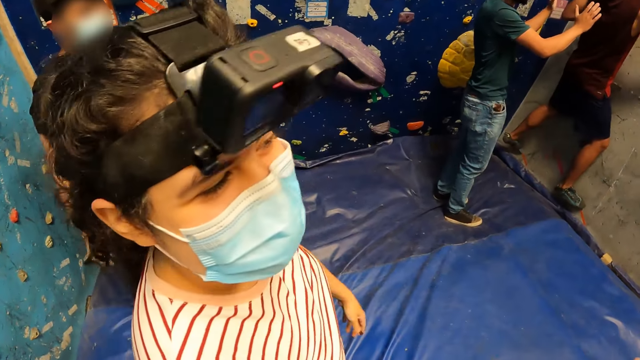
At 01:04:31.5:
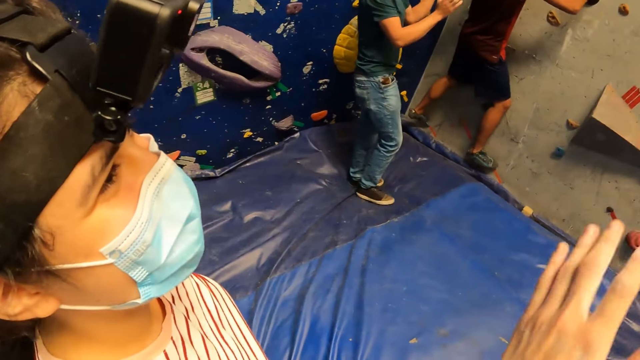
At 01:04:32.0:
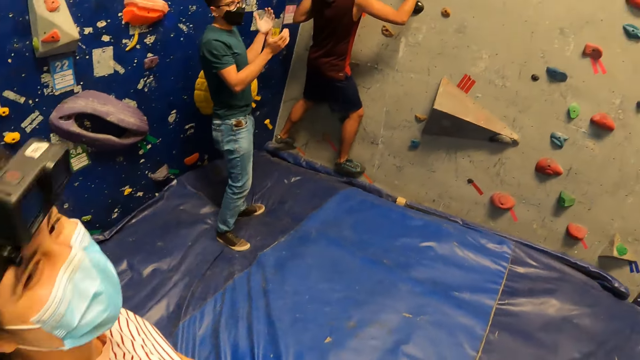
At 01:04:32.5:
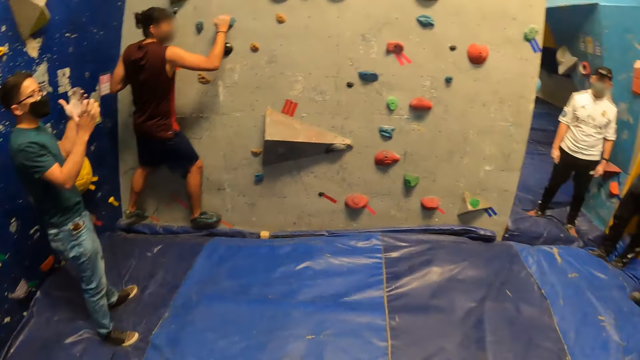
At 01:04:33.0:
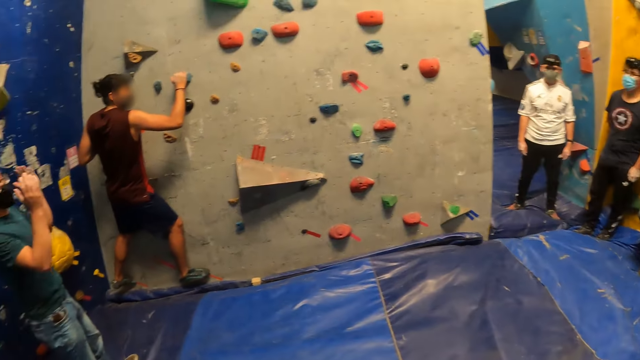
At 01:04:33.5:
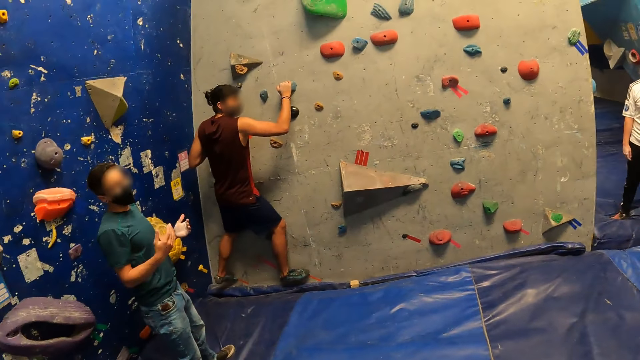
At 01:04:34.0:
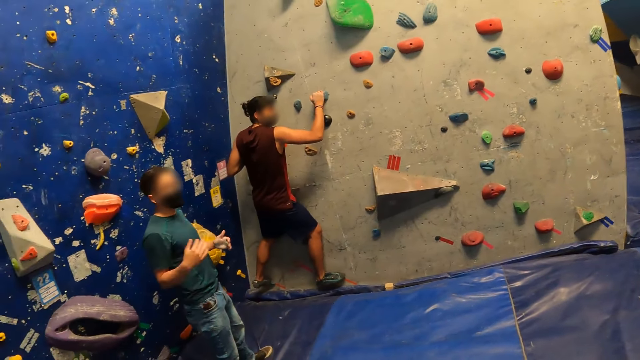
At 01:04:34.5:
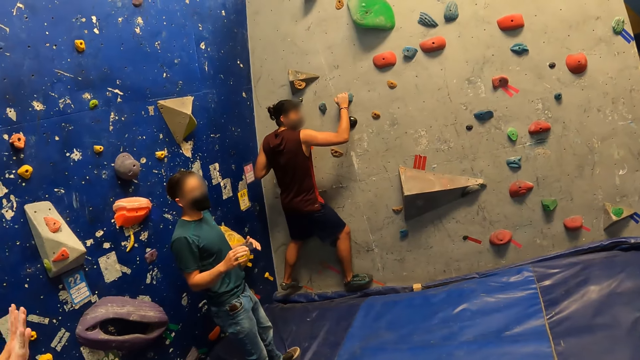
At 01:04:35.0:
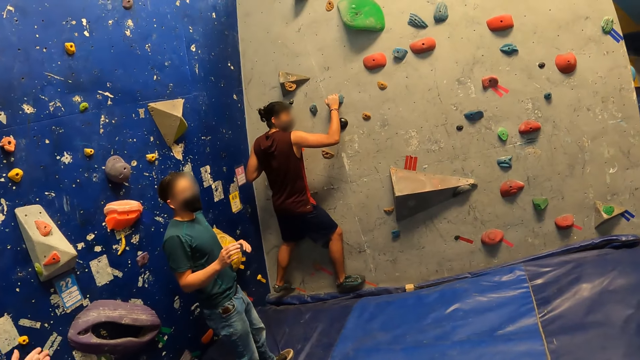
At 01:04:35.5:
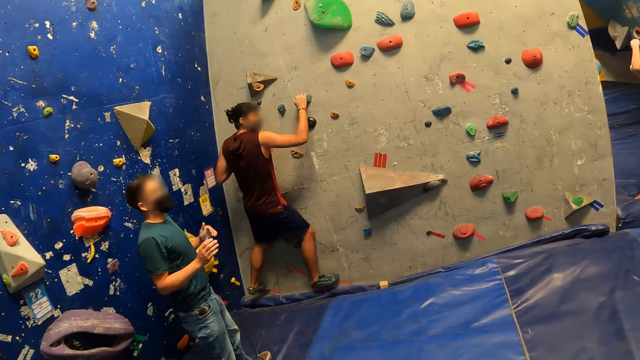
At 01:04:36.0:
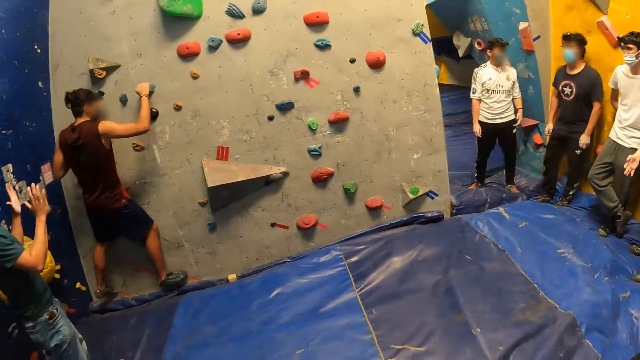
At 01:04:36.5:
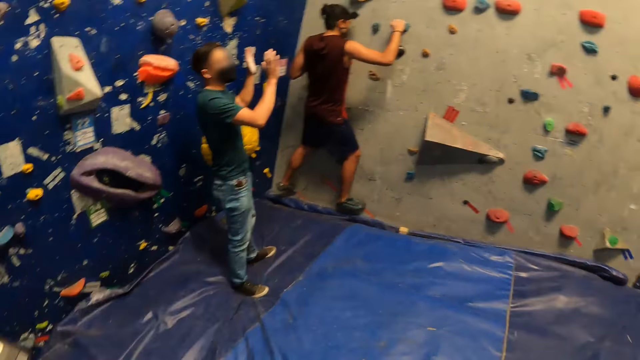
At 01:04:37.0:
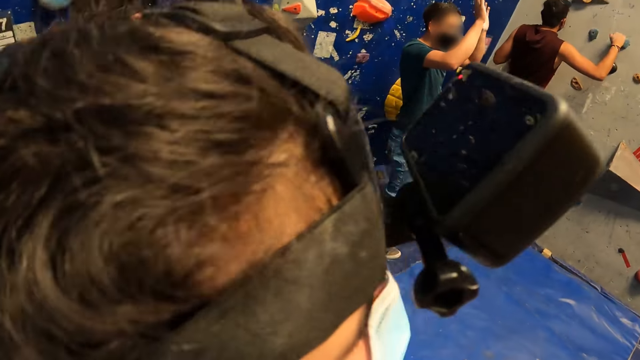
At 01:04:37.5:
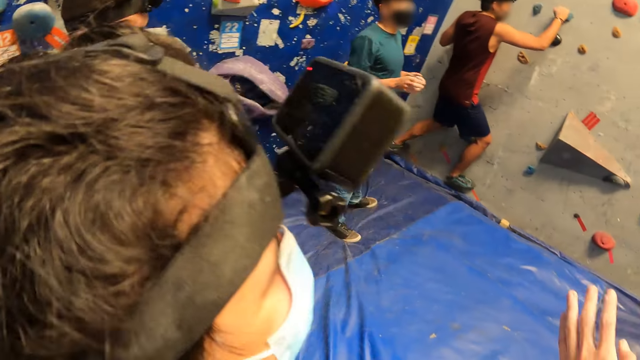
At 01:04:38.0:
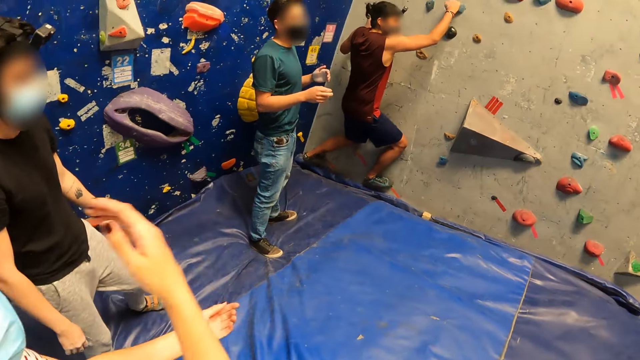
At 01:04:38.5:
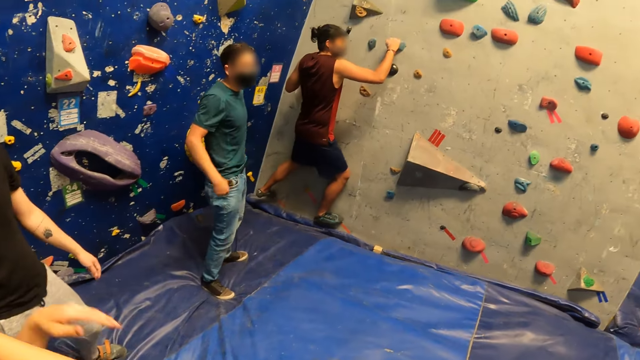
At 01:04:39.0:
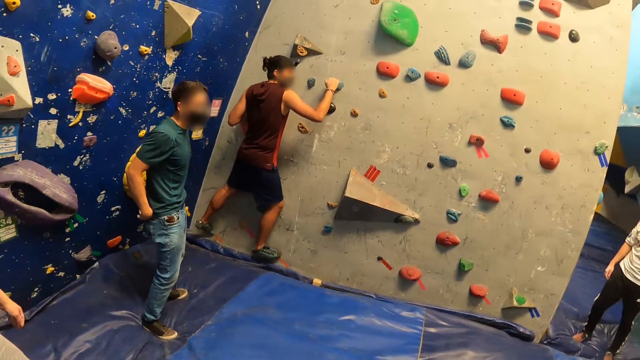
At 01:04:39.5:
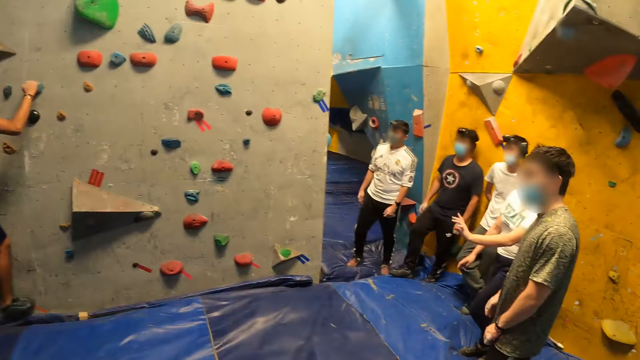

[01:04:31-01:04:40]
A man sways hands. The camera wearer looks around.

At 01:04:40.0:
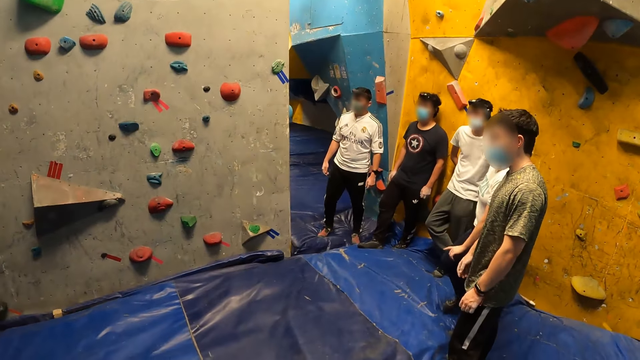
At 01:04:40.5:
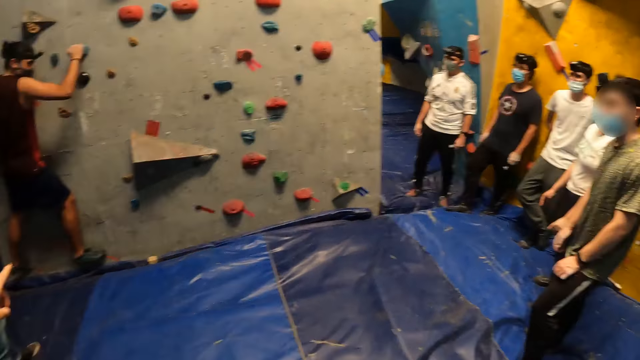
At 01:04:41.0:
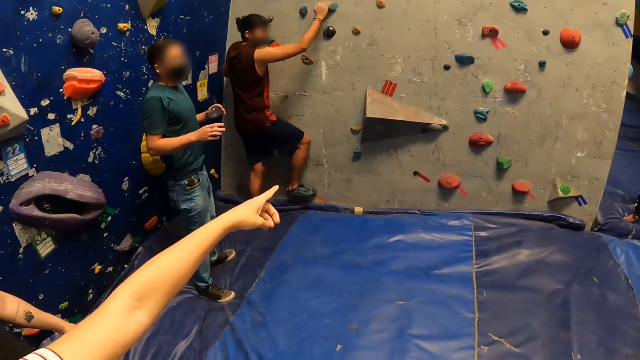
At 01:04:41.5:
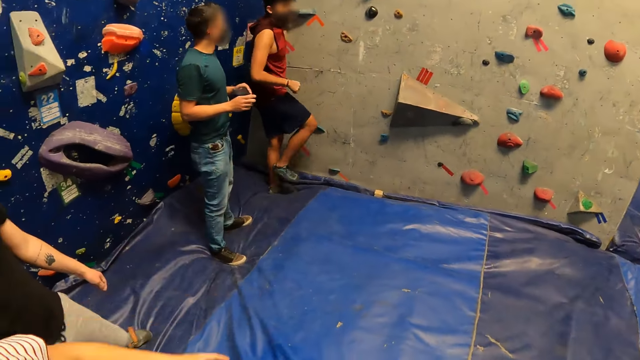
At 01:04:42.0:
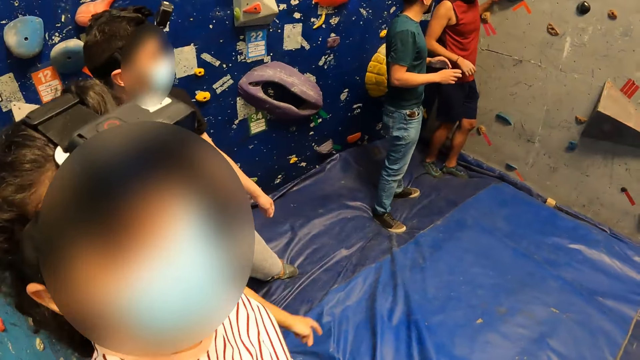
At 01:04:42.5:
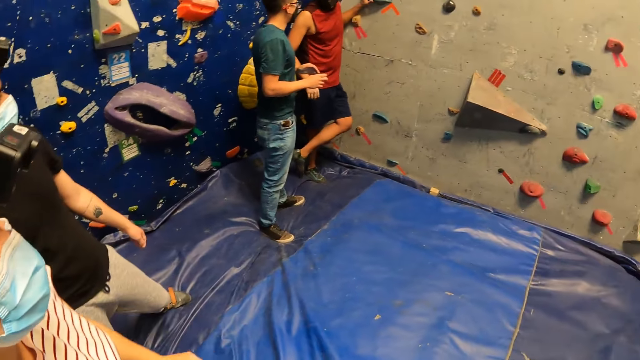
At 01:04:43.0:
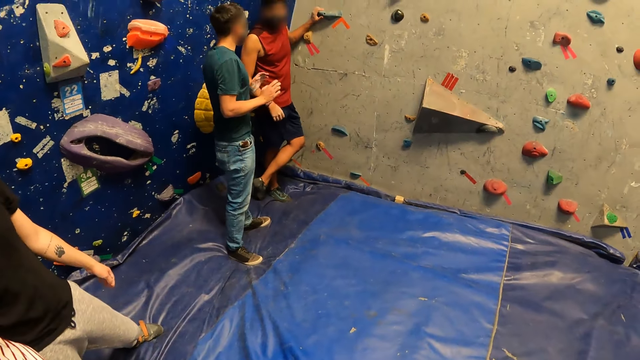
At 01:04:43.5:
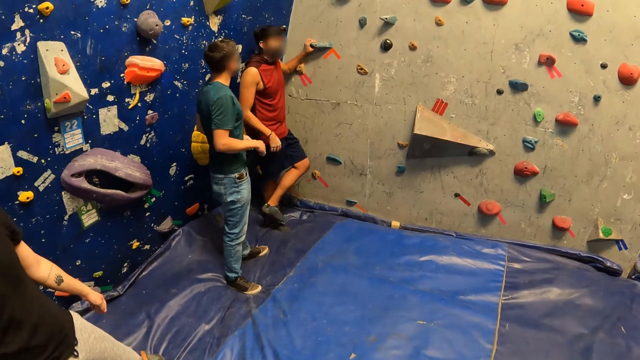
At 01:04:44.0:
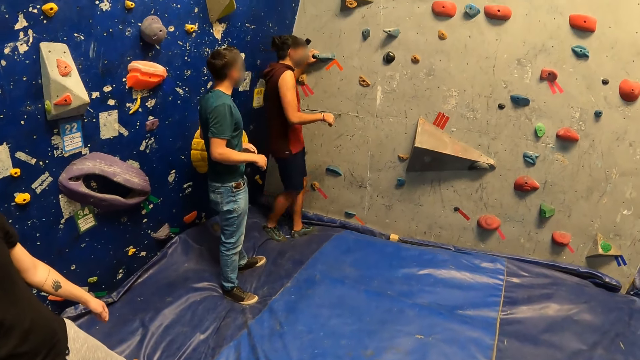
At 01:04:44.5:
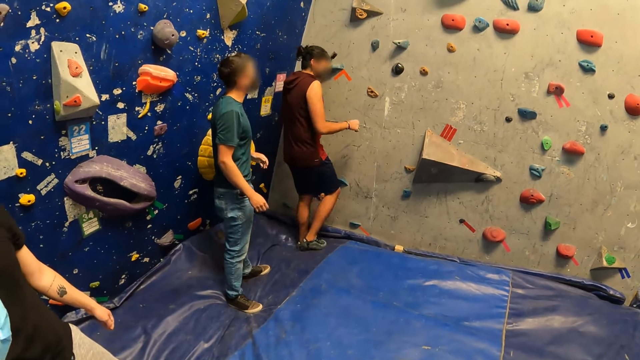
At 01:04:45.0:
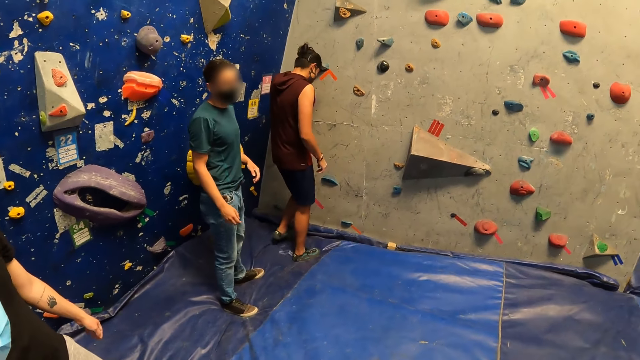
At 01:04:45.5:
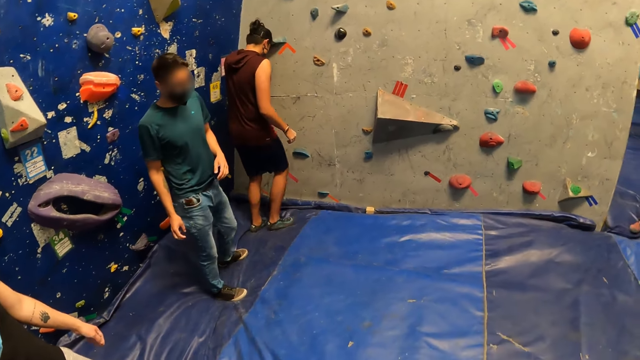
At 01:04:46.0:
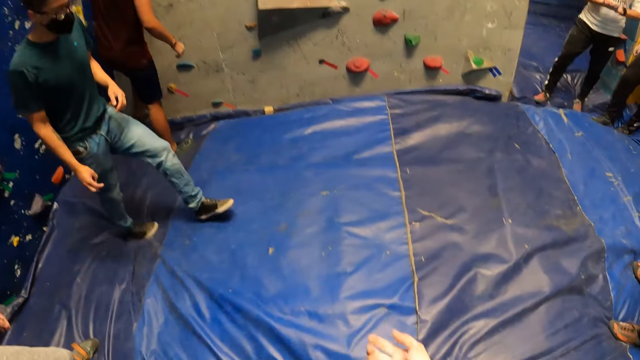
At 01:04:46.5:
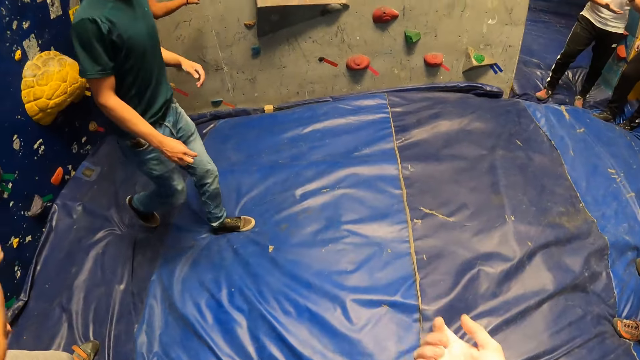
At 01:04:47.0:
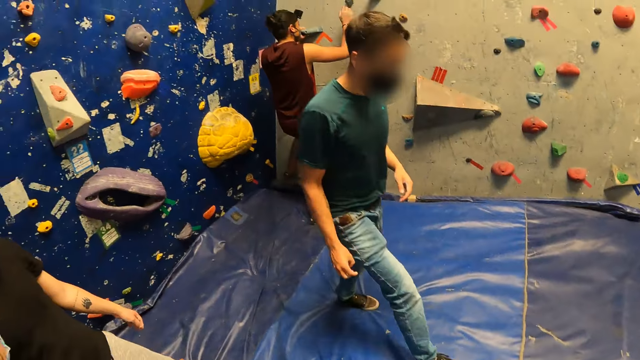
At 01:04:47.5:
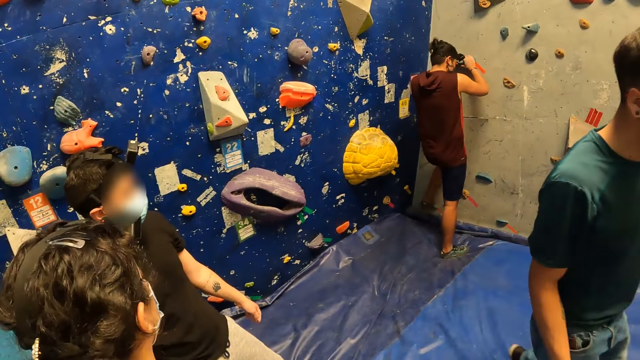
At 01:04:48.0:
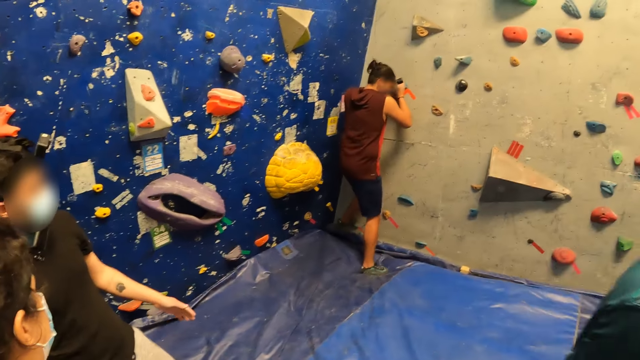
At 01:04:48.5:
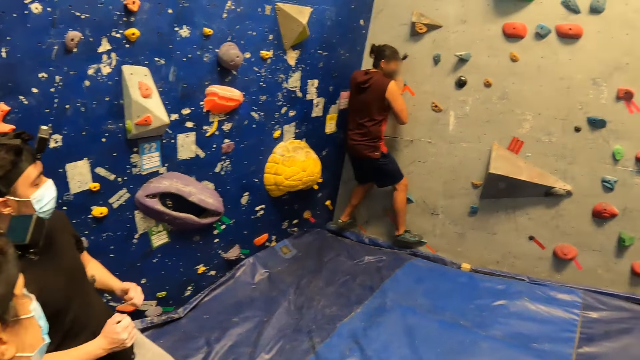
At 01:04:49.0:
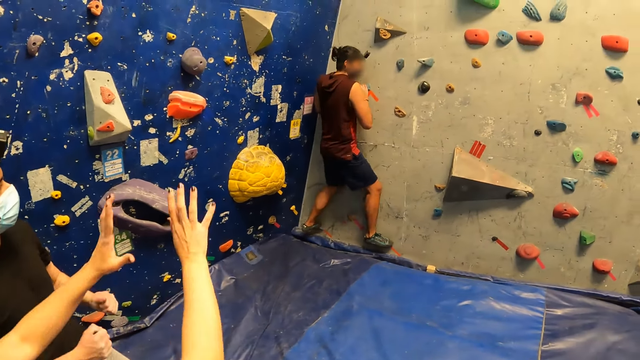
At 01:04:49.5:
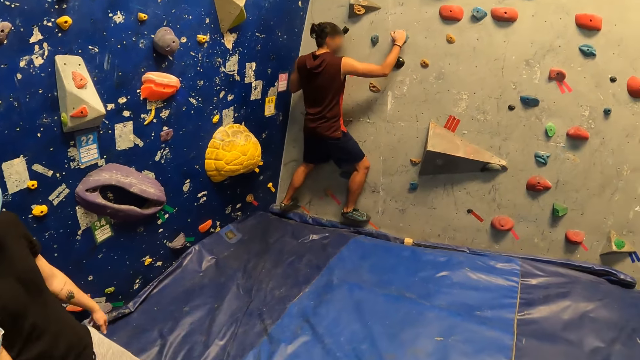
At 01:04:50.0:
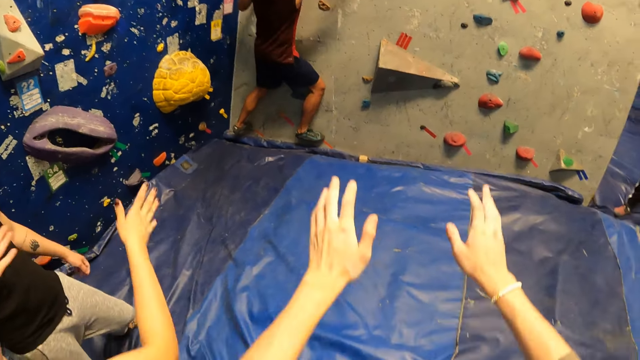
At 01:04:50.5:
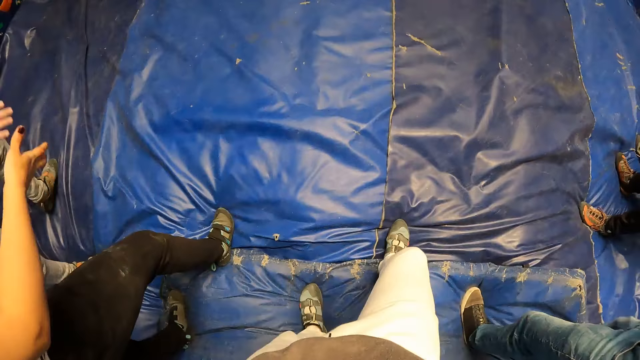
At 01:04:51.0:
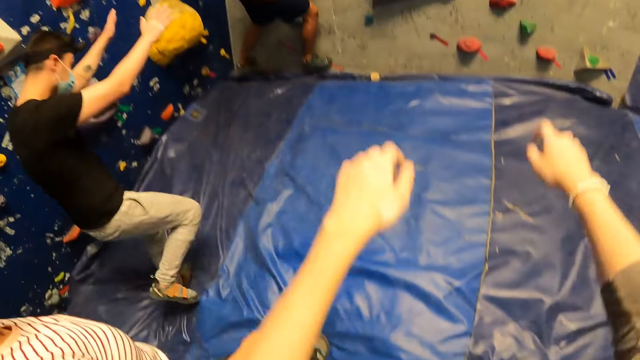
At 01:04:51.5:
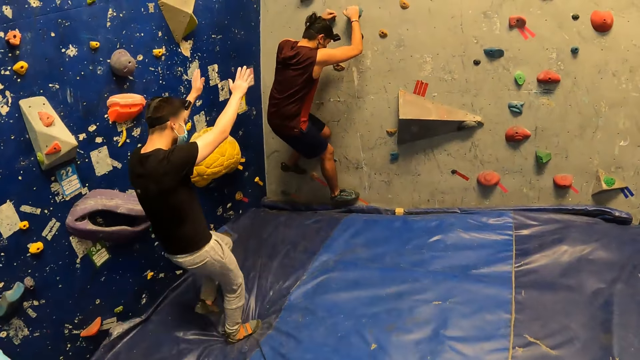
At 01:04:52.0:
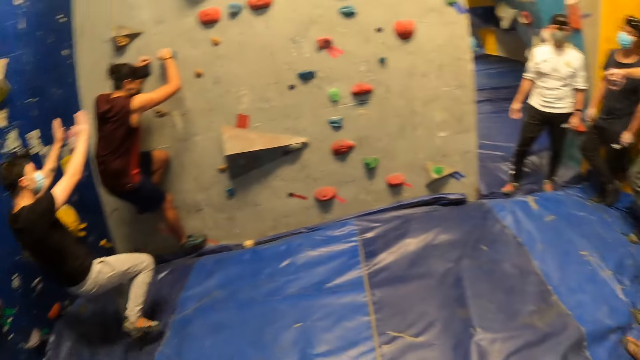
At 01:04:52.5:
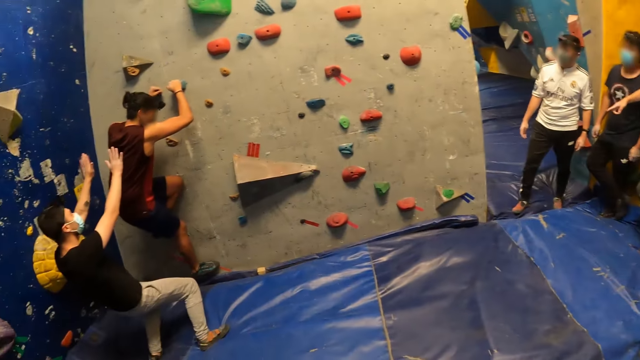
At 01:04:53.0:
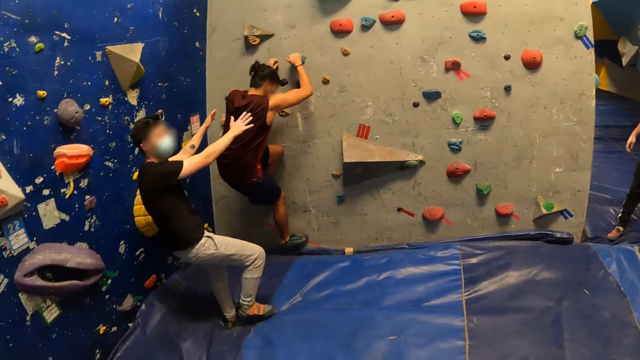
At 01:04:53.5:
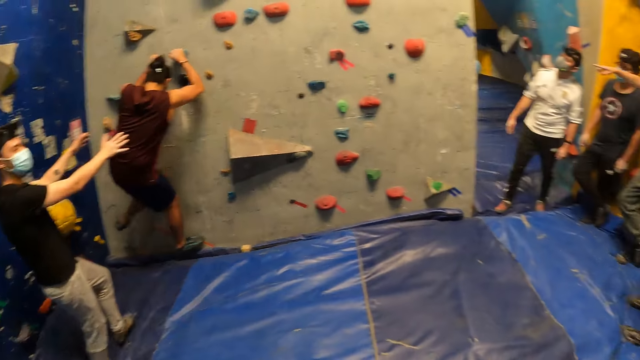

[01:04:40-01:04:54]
A man steps down from the bouldering wall to the crash pad. A lady points at the wall. Another man sways hands. The first man moves around. The other man walks around. The first man climbs the bouldering wall with both hands. The lady lifts a hand. The camera wearer raises his hands. He brings down his hands. Another man stretches his hands and runs towards the bouldering wall. The camera wearer looks around.
